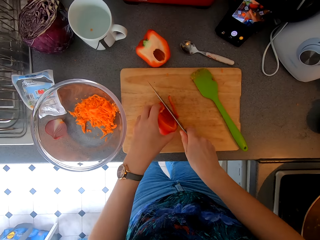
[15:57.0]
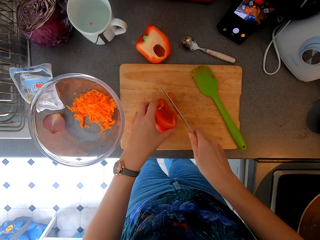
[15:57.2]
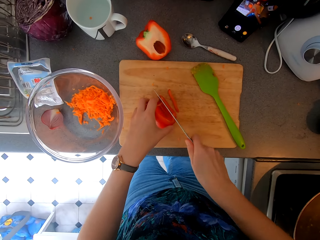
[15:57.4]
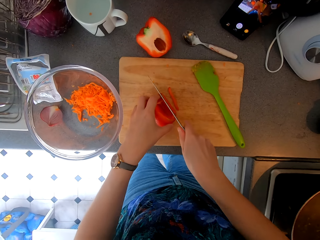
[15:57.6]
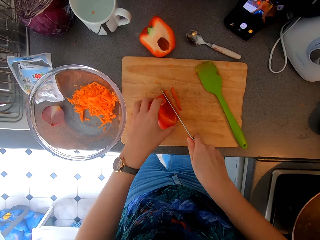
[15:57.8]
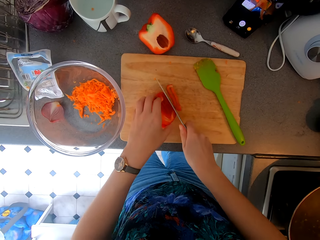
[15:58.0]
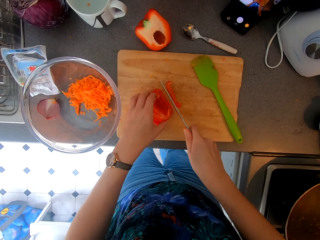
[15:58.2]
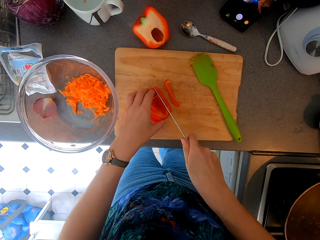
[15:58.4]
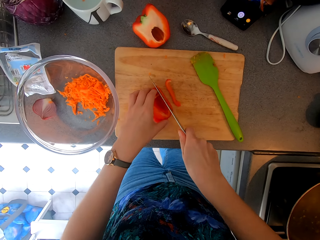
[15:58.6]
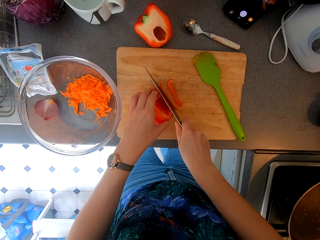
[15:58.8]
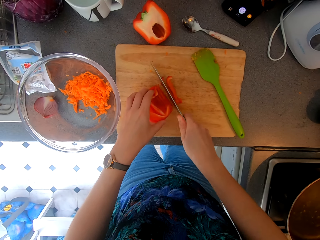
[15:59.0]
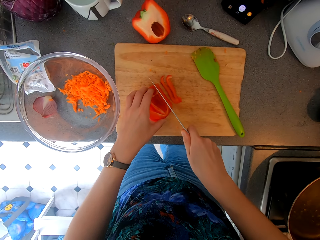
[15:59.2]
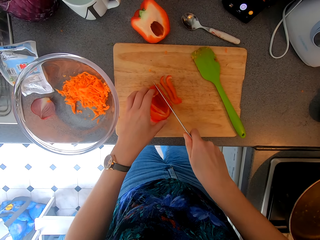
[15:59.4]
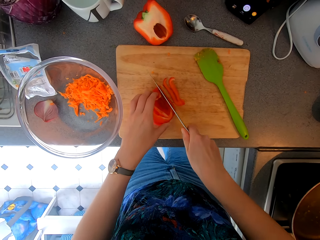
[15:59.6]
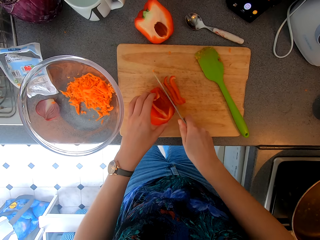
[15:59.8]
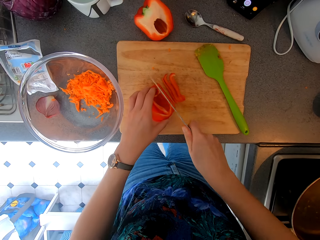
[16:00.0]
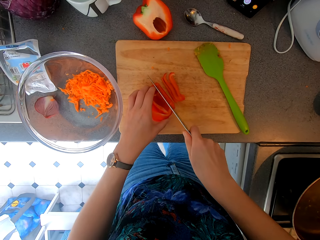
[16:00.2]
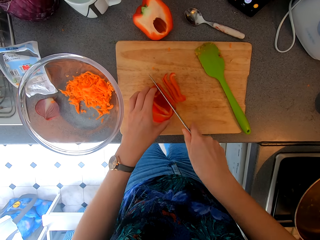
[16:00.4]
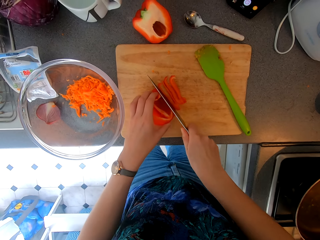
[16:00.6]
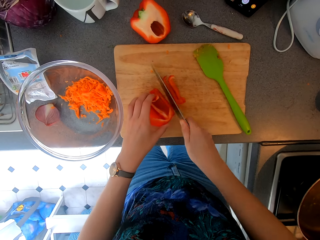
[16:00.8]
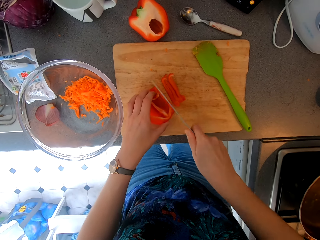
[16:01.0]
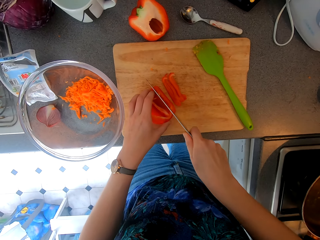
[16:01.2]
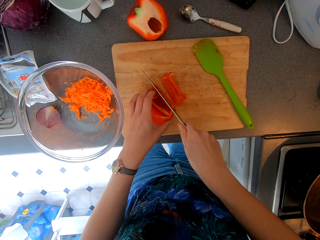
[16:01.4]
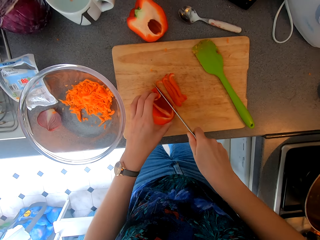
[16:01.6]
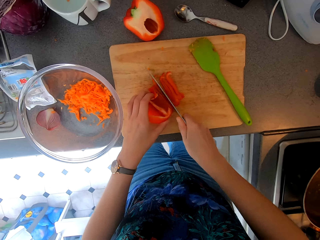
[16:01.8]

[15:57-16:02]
The camera wearer cuts the pepper.

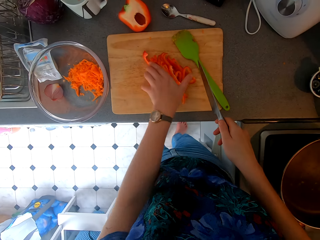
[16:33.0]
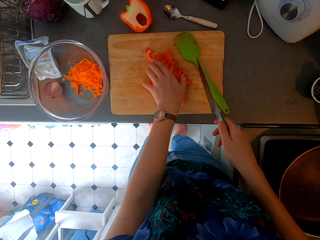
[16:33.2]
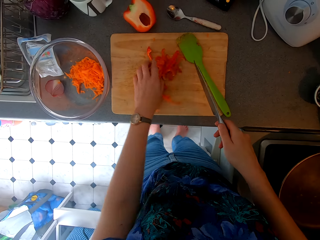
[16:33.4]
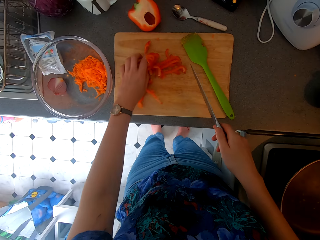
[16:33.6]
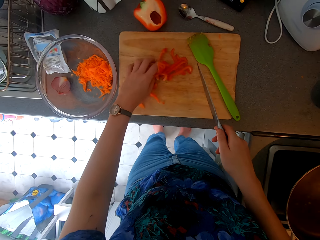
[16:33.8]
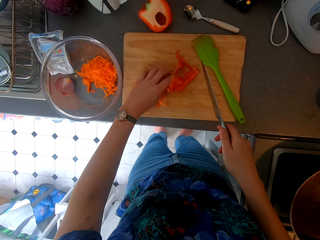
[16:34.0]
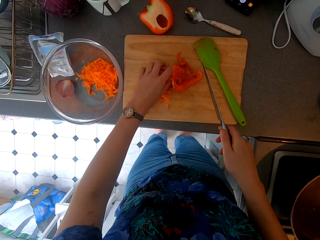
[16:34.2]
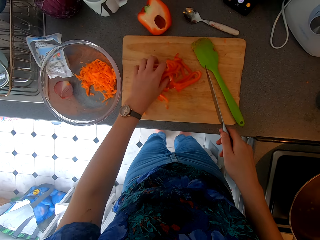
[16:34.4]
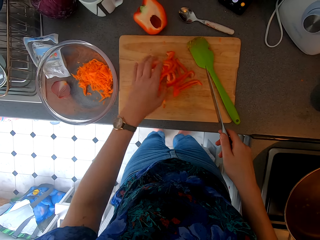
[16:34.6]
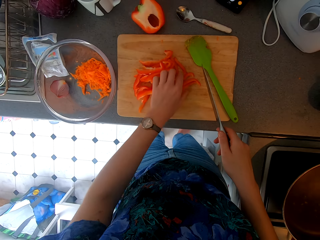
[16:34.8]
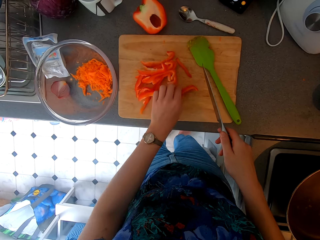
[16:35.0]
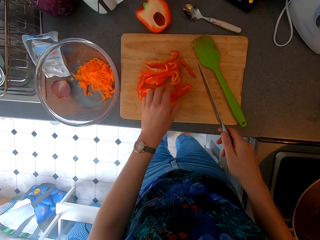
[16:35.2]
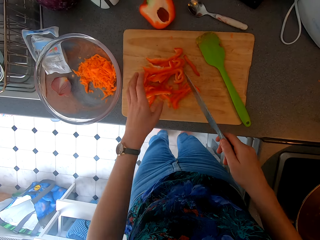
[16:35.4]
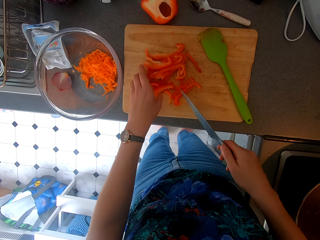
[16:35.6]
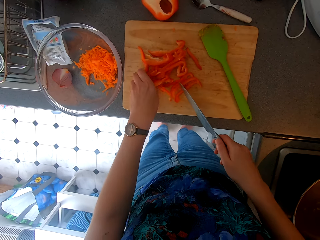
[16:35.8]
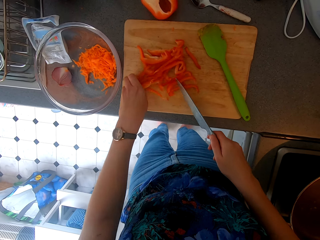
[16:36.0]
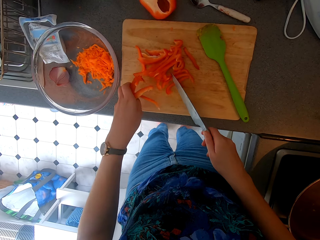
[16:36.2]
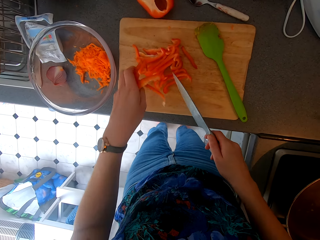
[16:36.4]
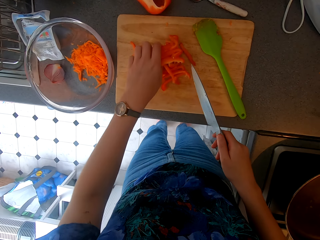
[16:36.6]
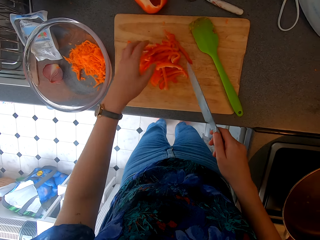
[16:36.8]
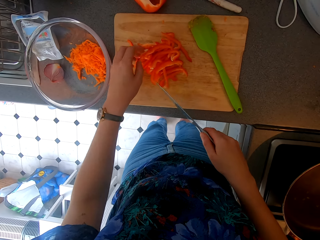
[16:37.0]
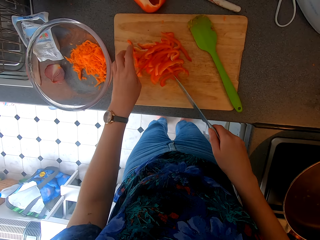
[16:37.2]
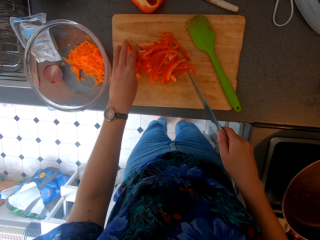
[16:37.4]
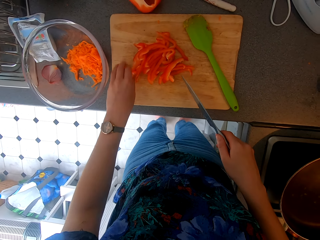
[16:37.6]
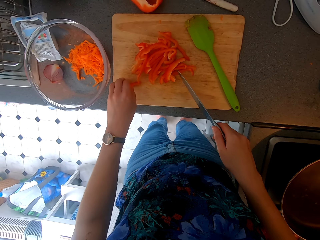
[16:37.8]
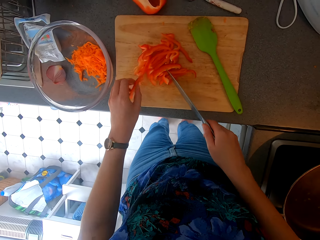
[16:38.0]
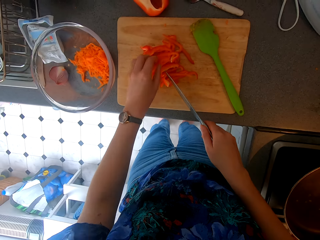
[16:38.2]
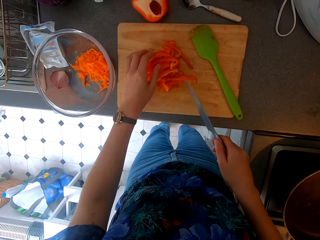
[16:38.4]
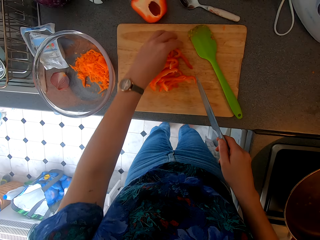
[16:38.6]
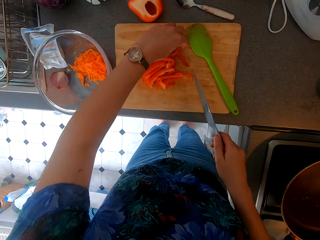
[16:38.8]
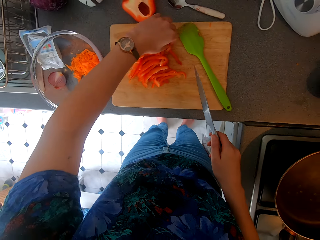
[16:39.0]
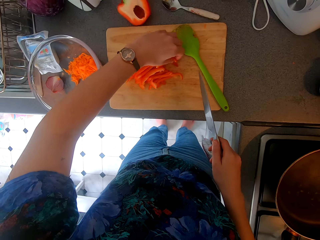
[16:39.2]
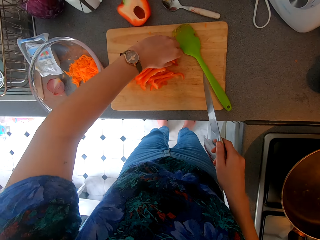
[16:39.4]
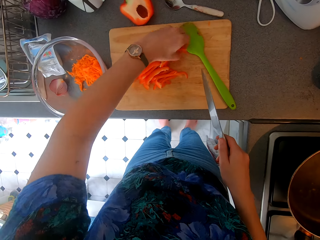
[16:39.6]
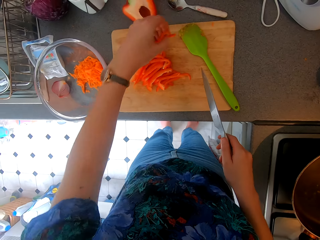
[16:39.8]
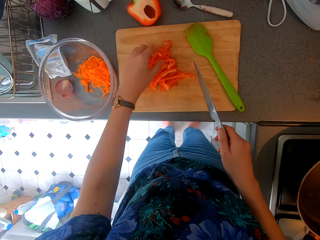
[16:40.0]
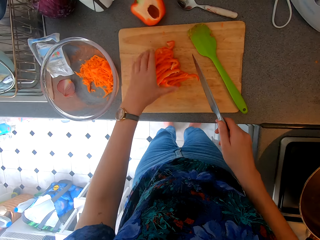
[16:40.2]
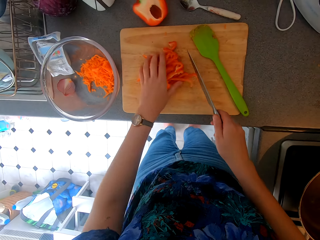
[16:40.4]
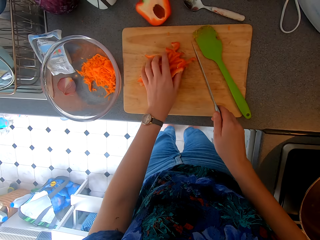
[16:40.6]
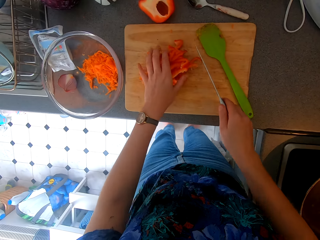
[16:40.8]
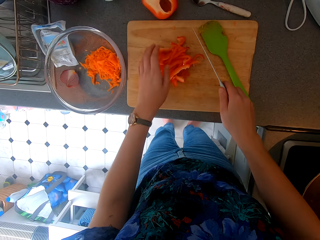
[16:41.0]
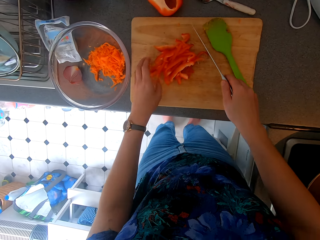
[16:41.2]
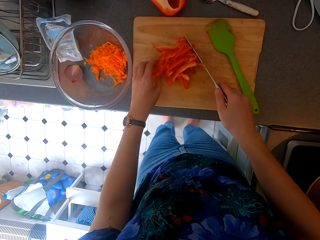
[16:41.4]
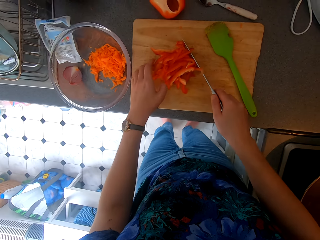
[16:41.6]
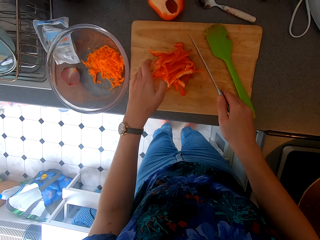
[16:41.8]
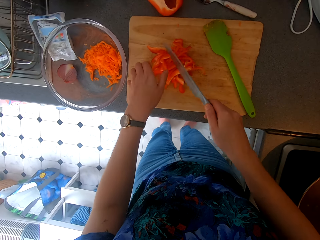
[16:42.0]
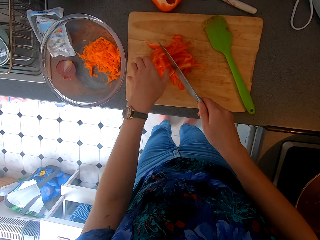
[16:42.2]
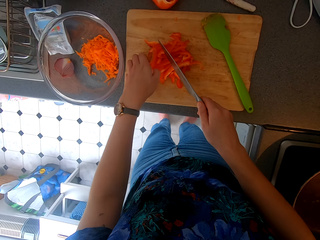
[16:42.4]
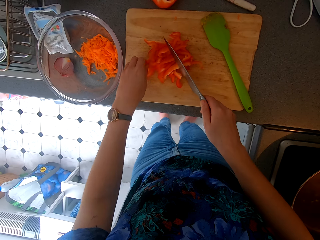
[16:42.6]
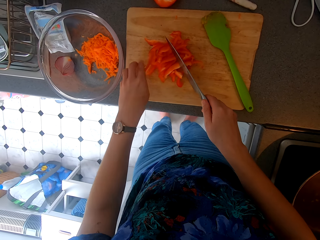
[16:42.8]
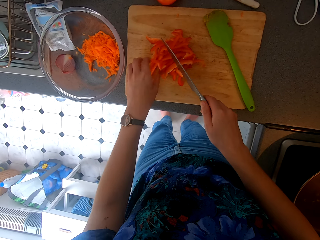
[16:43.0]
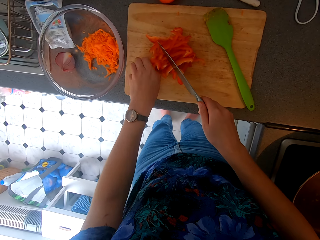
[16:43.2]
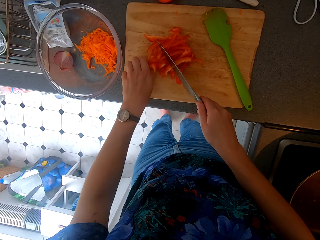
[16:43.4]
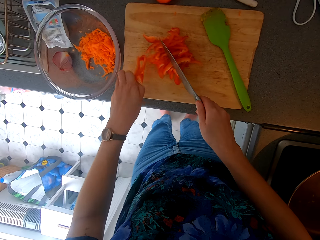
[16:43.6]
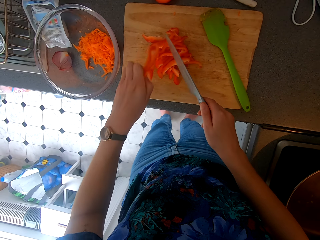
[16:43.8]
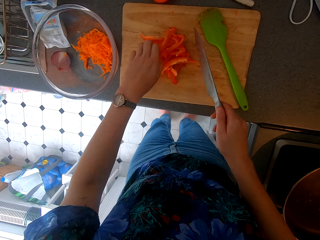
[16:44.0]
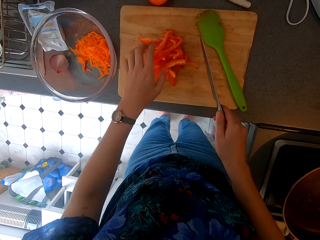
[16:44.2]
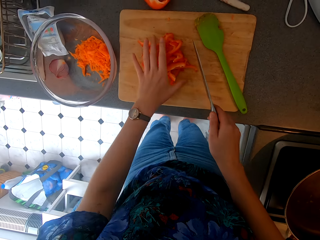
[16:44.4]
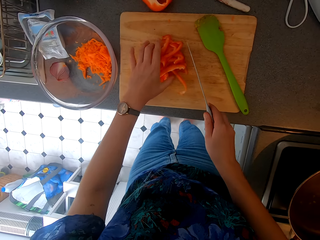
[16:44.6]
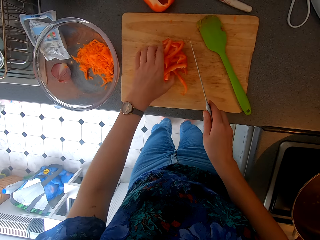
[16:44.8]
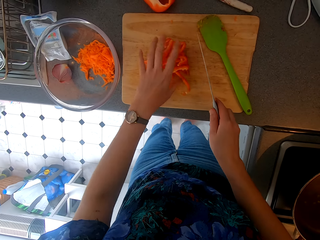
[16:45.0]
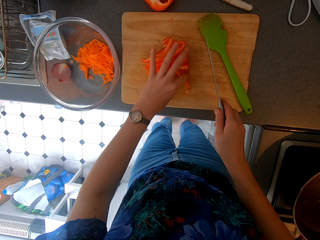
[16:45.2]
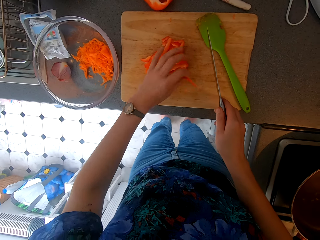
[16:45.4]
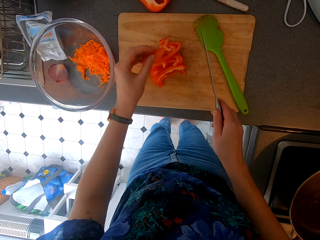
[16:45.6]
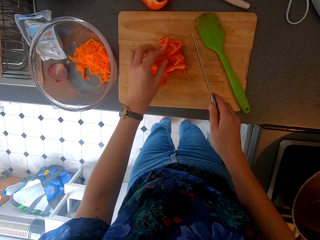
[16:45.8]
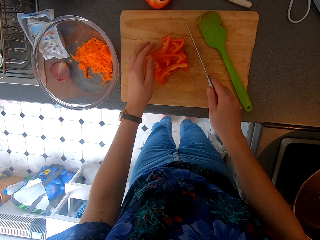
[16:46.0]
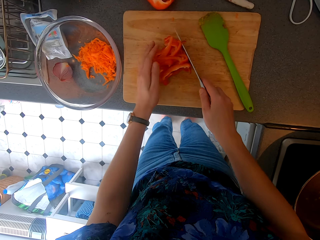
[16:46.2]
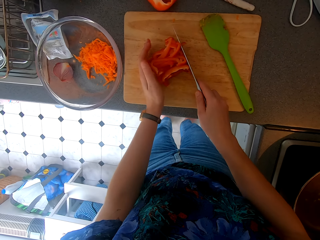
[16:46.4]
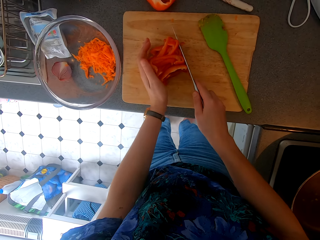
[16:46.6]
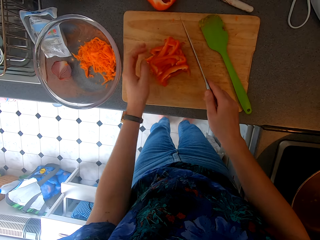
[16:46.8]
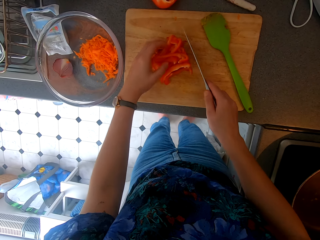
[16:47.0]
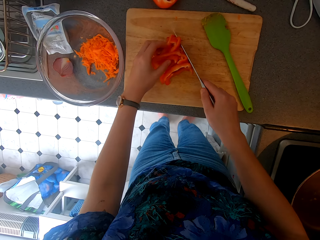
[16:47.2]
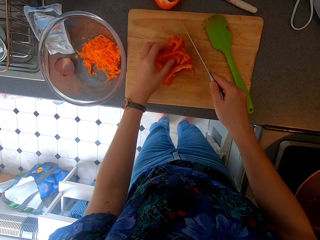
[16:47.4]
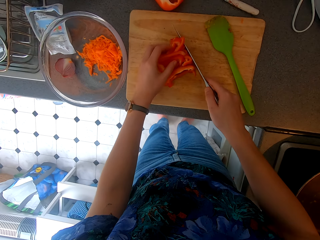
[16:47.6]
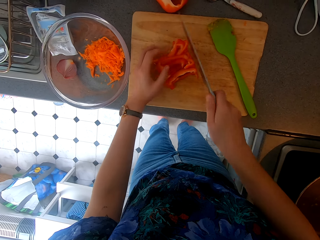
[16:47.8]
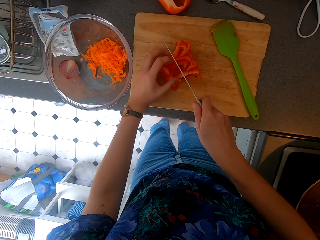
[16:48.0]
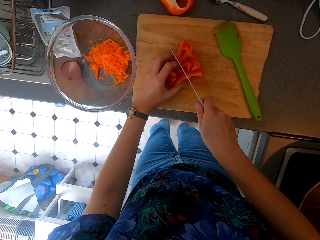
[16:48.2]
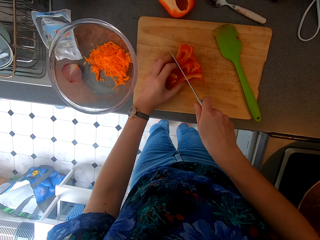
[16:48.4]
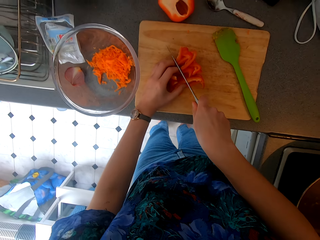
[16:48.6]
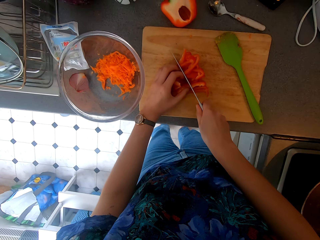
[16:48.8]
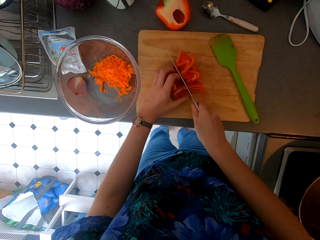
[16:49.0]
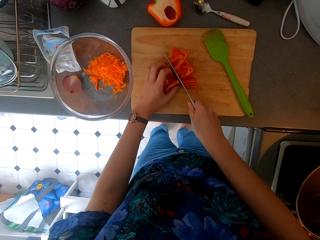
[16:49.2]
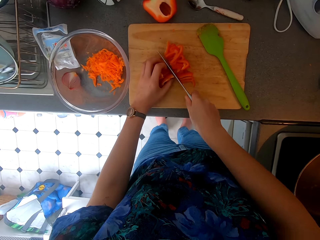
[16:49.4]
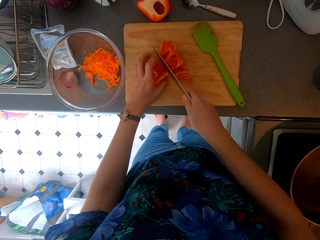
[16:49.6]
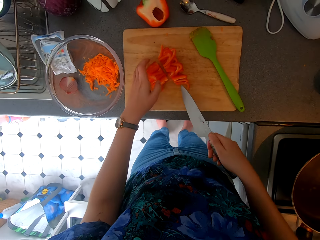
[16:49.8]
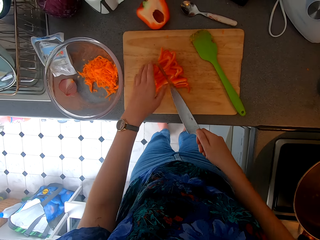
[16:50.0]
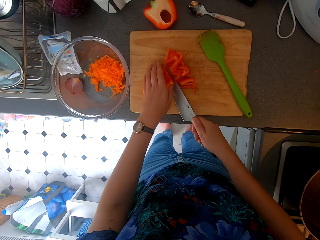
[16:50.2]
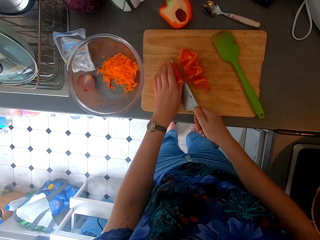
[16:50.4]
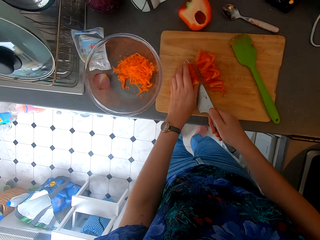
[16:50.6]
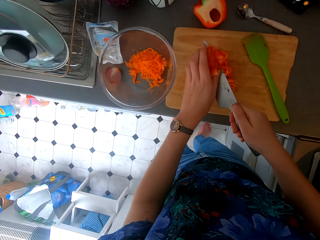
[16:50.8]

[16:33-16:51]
The camera wearer collects the pepper. They cut the pepper.
